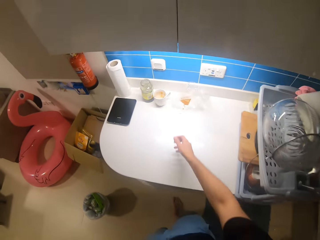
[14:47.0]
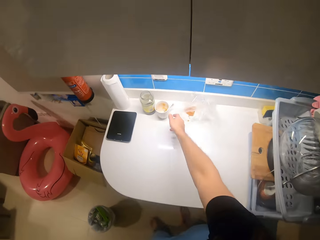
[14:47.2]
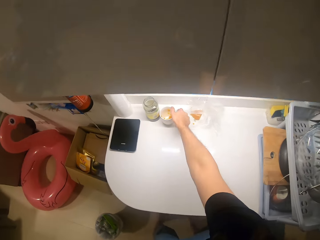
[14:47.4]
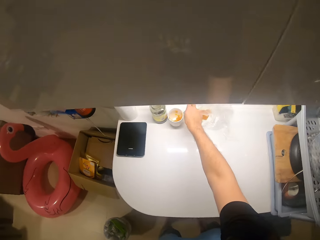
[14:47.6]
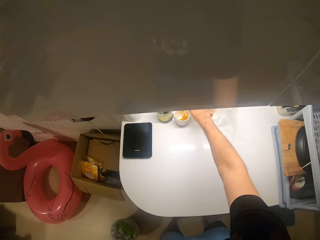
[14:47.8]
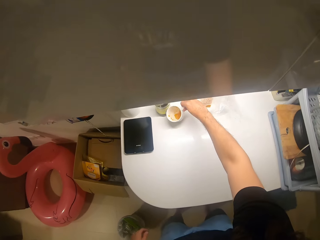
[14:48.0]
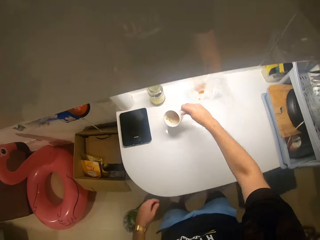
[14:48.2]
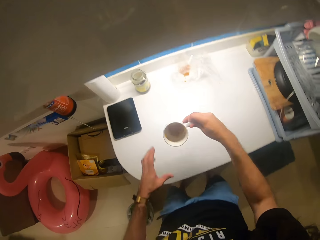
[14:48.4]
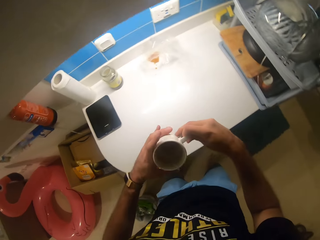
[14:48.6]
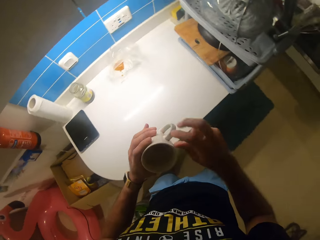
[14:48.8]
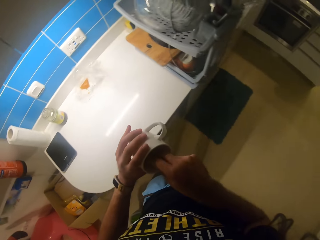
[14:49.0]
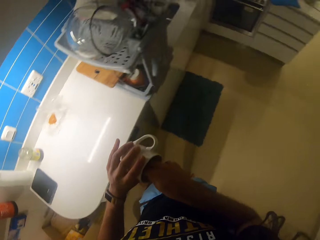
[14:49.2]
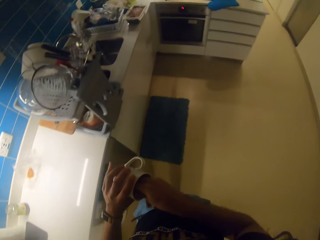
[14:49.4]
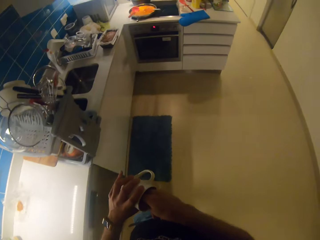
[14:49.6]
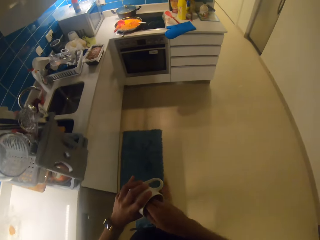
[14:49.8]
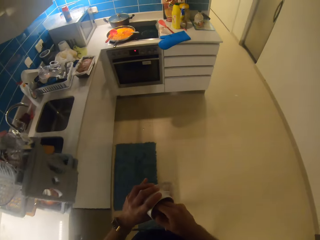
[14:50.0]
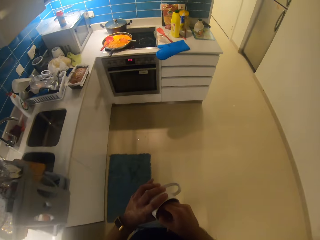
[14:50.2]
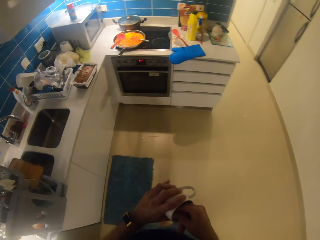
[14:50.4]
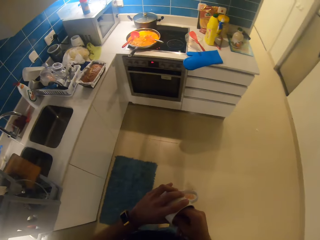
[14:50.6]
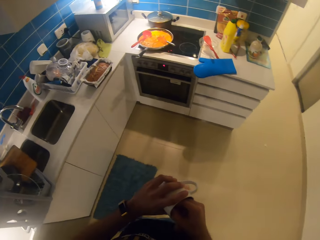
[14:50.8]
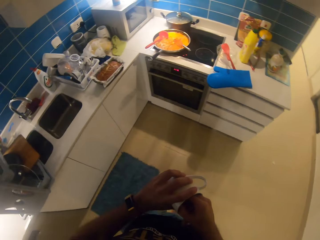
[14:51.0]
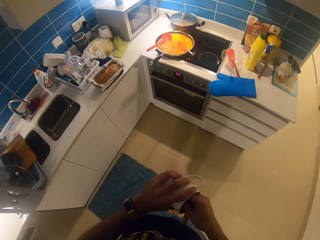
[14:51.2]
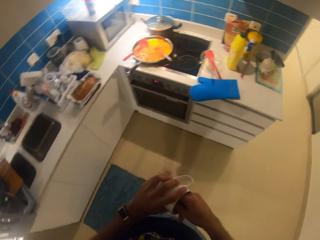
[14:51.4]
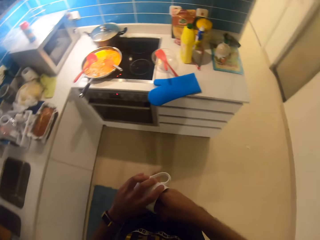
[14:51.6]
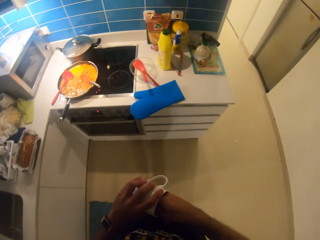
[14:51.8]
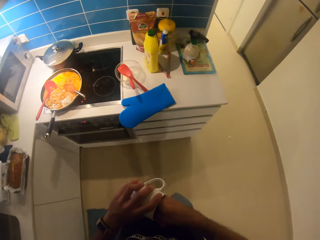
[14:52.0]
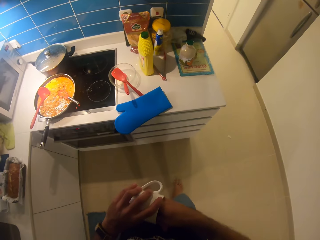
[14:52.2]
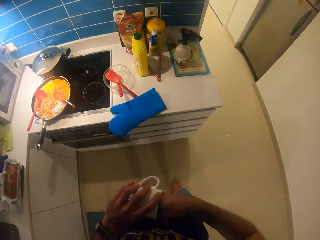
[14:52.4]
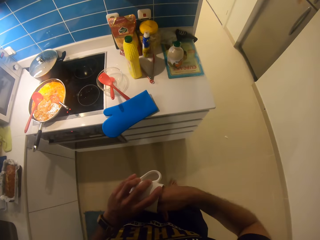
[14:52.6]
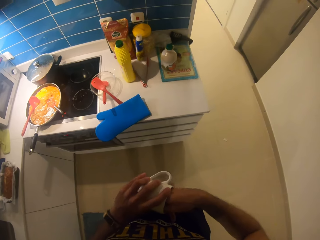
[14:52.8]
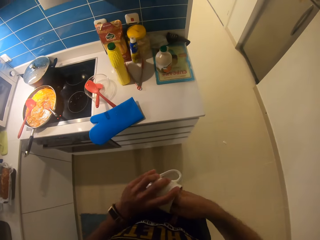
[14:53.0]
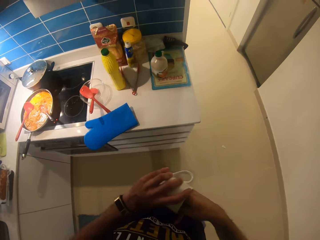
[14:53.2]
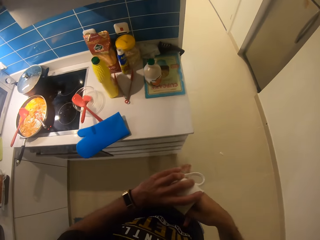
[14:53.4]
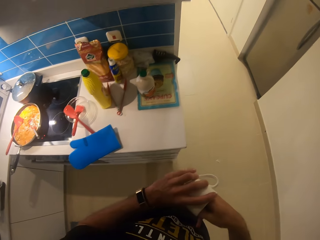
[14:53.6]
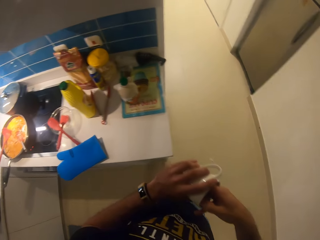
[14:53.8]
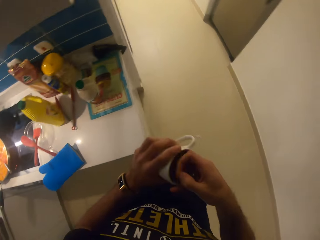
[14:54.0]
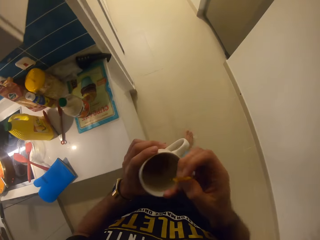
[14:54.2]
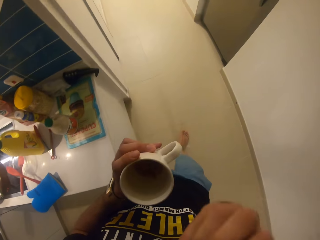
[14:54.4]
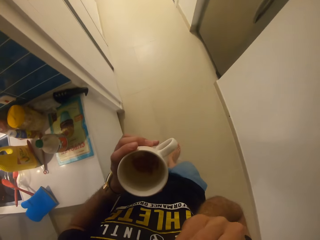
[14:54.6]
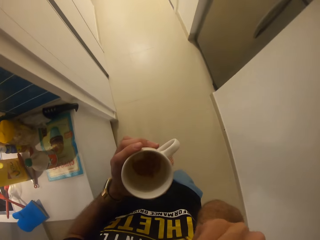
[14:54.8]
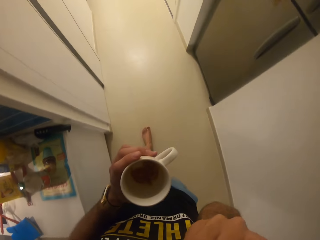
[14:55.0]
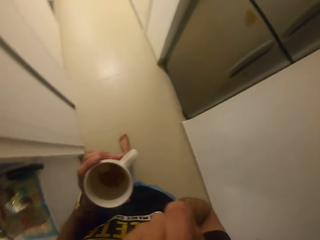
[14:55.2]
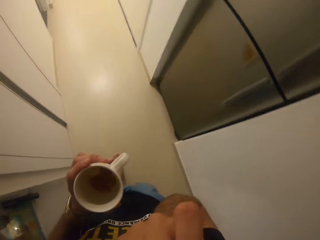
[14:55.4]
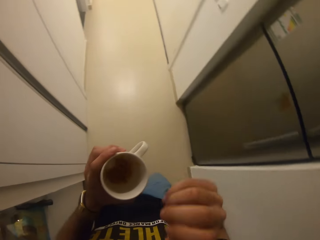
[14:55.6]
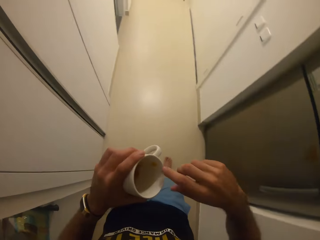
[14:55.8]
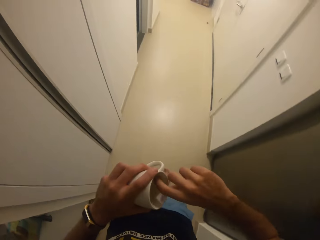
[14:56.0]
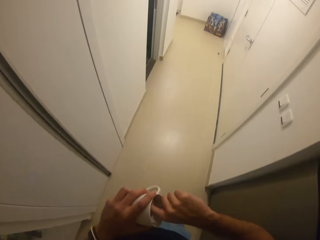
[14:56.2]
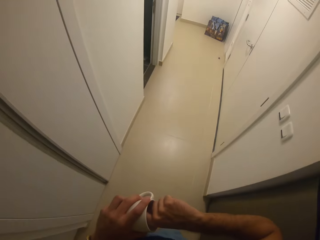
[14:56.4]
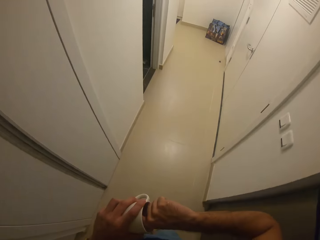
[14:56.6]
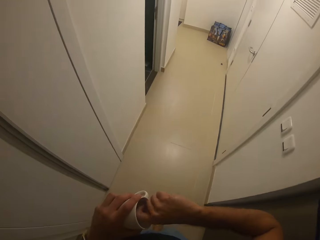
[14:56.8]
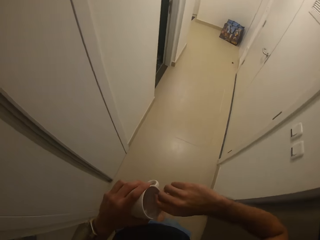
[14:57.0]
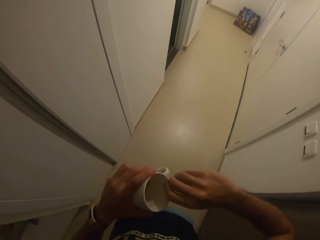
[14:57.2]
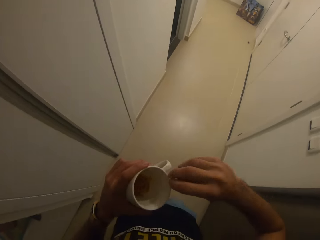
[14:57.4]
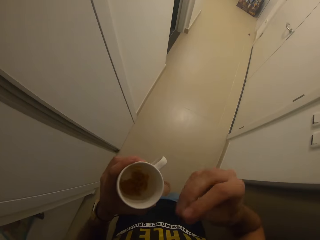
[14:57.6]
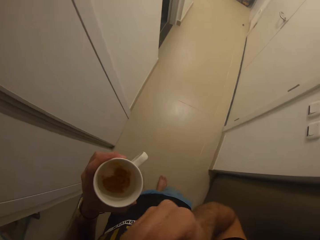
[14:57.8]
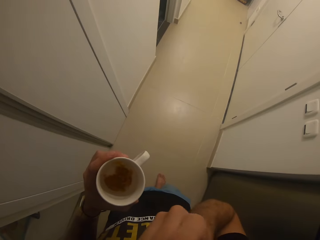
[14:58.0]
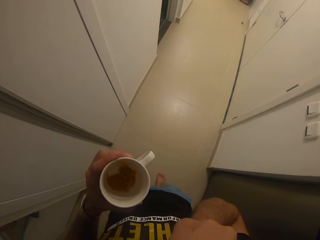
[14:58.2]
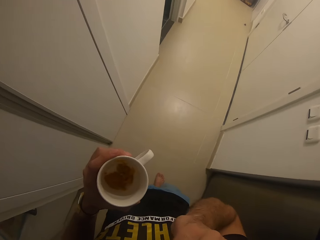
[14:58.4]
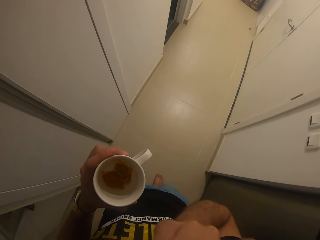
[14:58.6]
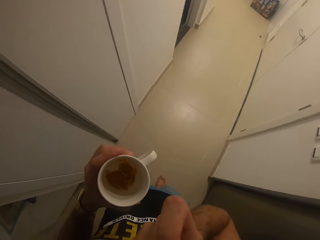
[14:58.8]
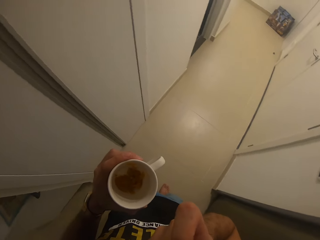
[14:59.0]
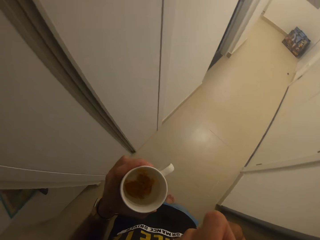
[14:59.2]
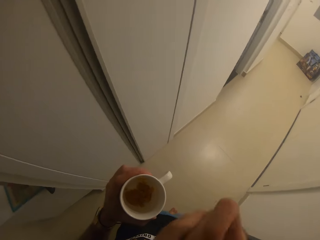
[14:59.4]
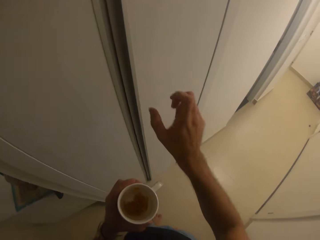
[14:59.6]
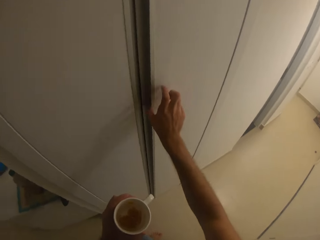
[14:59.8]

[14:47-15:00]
The camera wearer picks up the cup. They touch inside the cup. They remove something from the cup. They eat something from the cup. They remove something from the cup. They eat something from the cup.

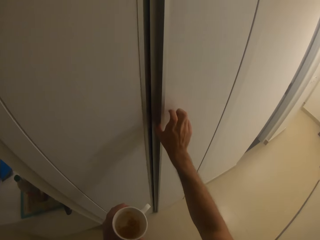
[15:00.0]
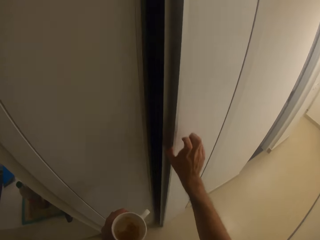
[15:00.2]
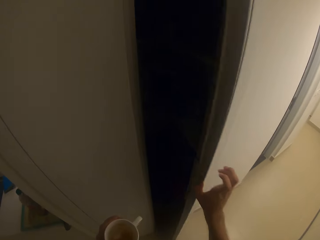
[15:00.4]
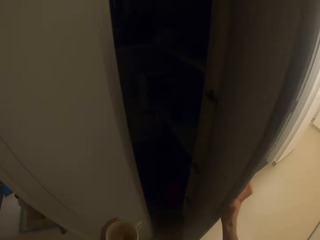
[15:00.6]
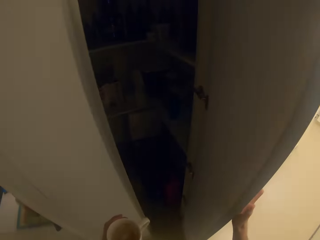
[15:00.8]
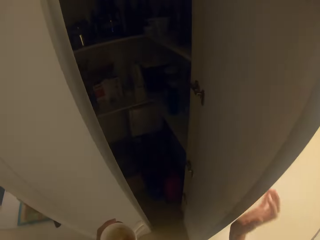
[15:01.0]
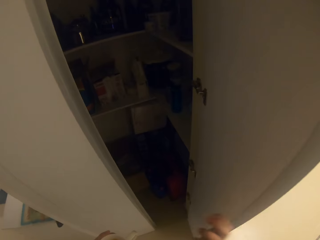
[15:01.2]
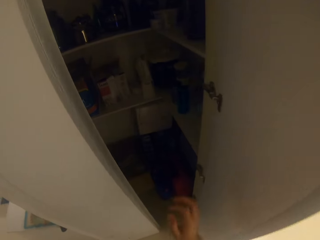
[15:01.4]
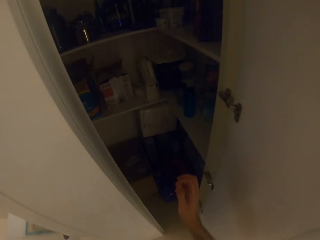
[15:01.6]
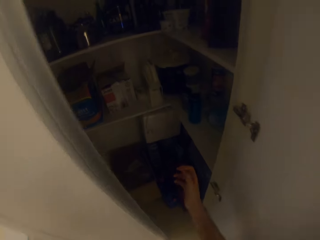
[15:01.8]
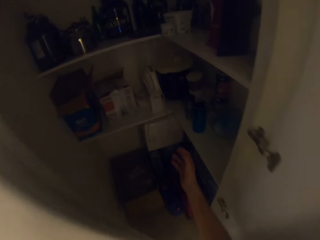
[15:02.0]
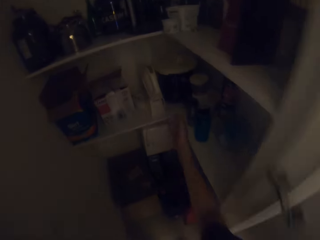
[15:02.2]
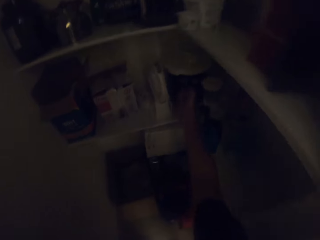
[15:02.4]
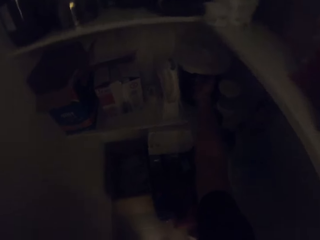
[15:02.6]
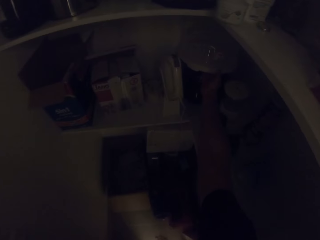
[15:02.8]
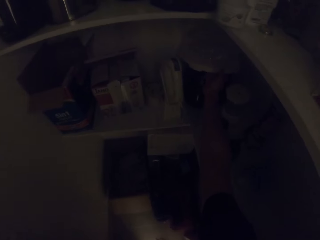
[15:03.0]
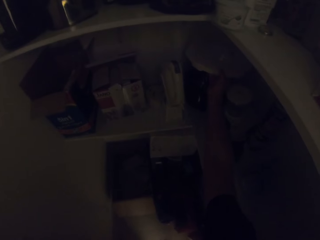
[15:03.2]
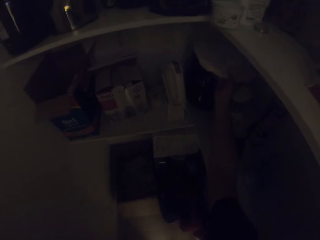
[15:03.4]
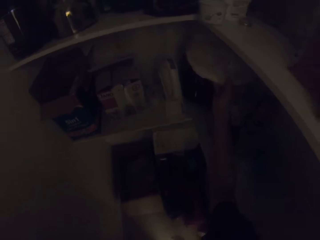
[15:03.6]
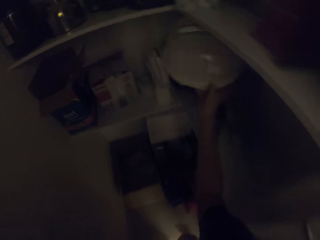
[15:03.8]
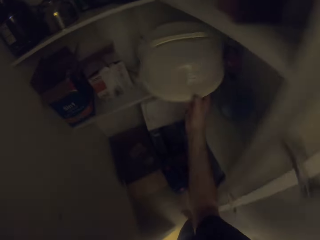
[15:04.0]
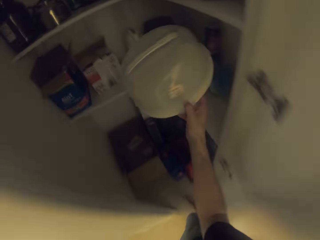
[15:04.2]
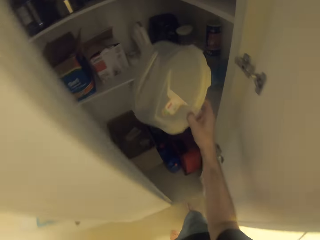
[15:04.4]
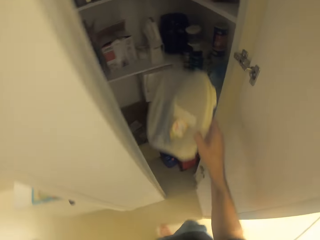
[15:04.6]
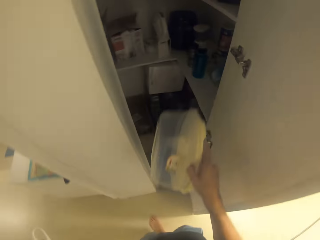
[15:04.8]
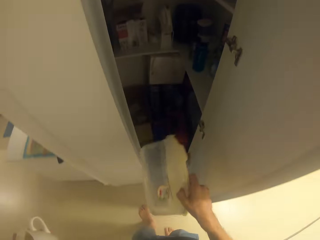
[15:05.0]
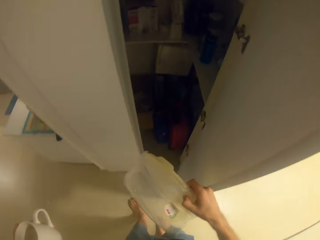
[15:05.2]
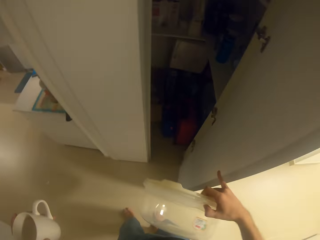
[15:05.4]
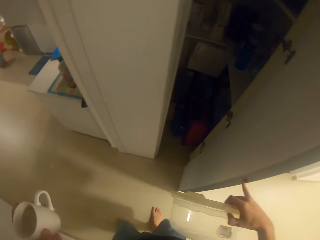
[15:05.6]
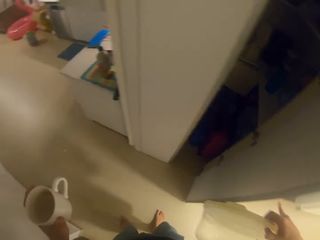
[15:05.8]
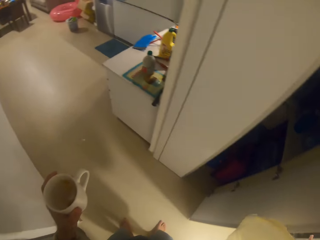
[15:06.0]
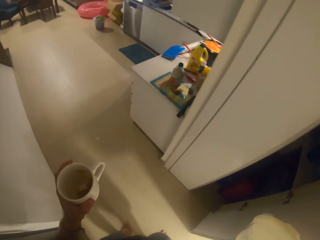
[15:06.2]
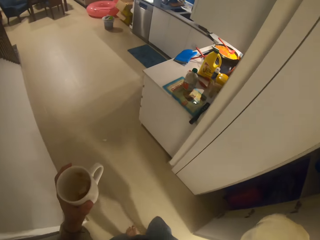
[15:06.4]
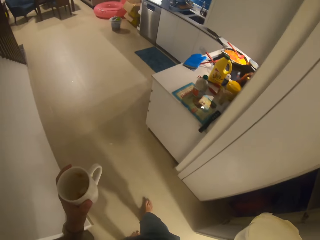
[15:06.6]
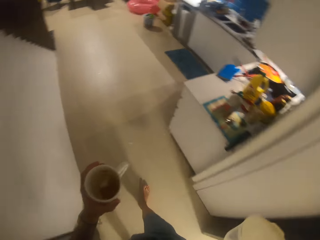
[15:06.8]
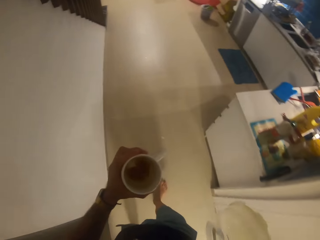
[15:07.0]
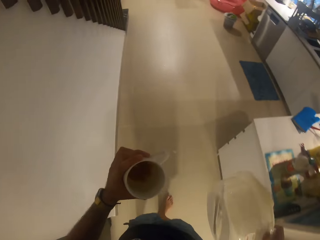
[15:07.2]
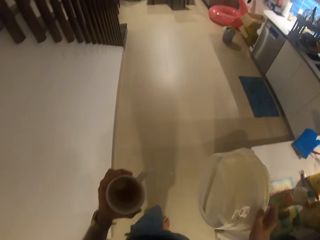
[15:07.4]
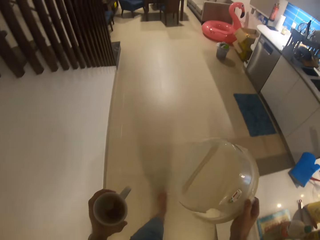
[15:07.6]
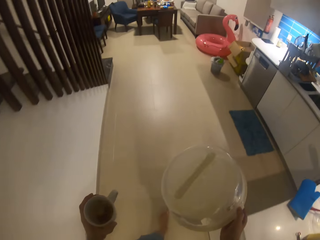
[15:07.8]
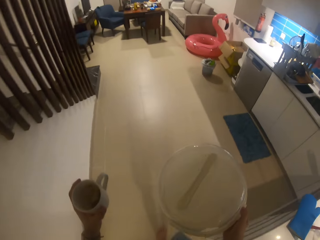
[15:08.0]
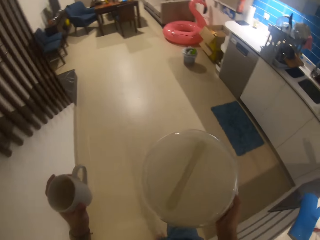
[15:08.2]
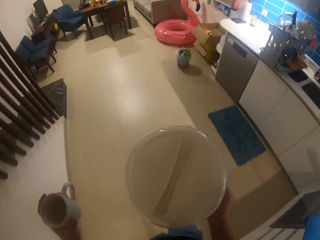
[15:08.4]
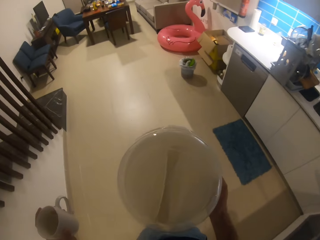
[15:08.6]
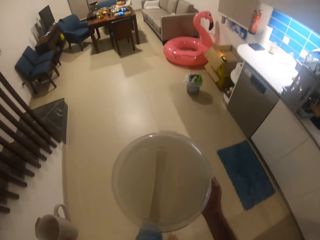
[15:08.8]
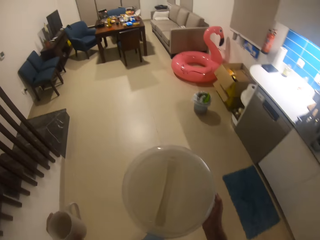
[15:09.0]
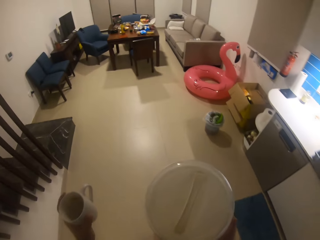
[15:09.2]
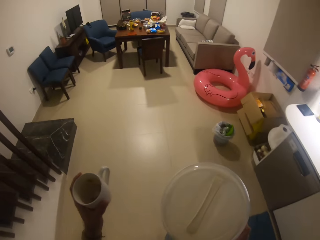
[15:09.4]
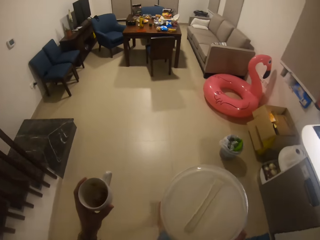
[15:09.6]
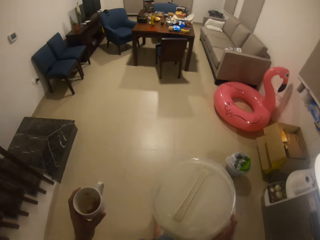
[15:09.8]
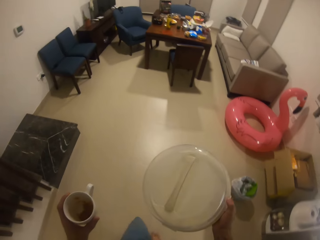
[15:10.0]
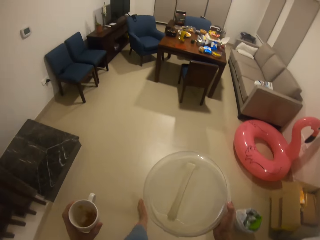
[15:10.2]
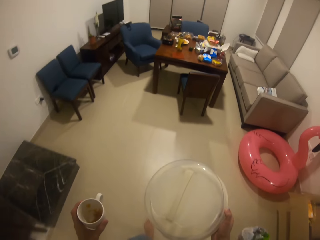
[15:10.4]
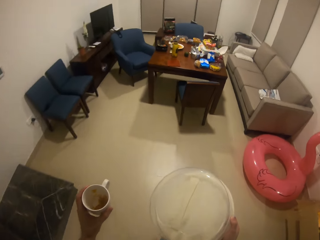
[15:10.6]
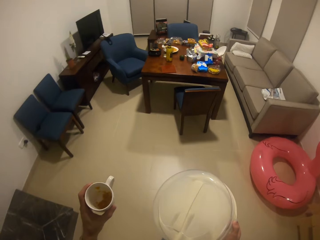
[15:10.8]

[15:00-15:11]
The camera wearer opens the cabinet or cupboard. They pick up a dish from the cabinet. They walk around the room. They close the cupboard. They walk away.
